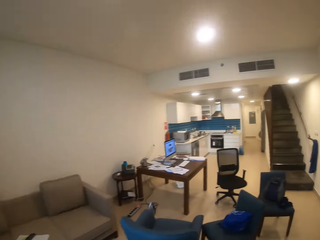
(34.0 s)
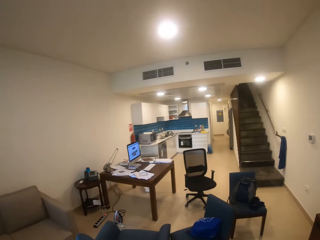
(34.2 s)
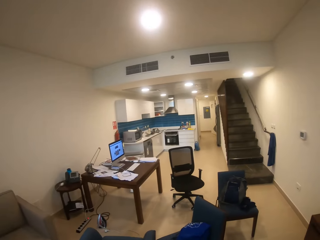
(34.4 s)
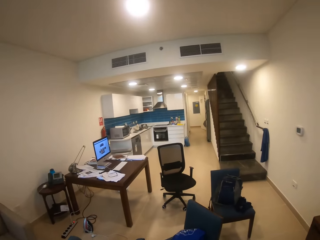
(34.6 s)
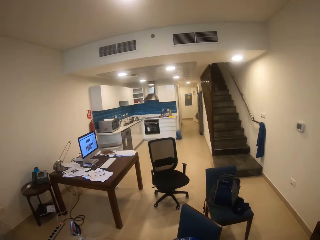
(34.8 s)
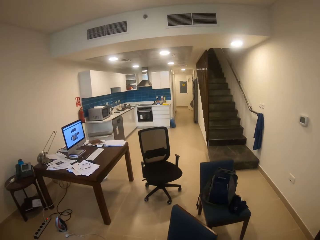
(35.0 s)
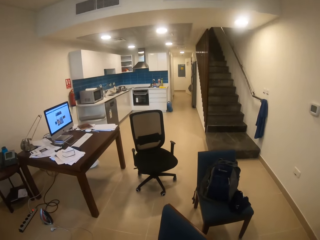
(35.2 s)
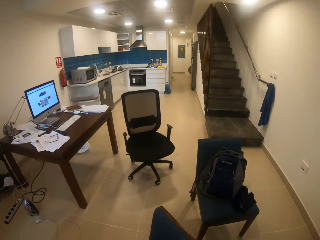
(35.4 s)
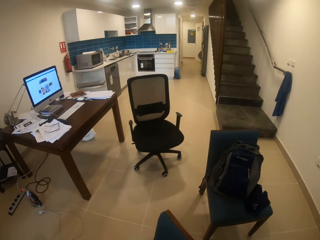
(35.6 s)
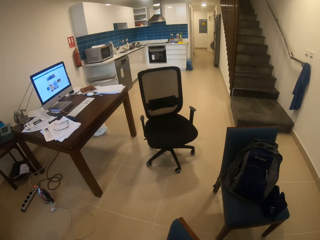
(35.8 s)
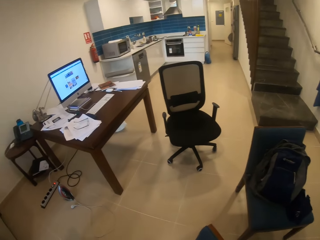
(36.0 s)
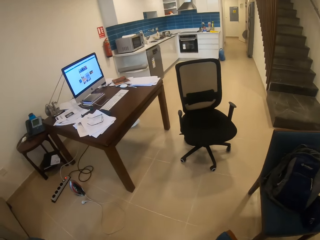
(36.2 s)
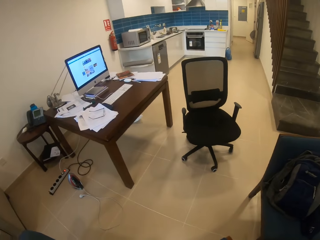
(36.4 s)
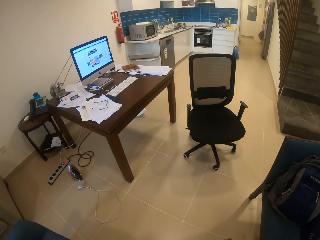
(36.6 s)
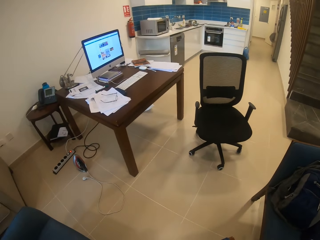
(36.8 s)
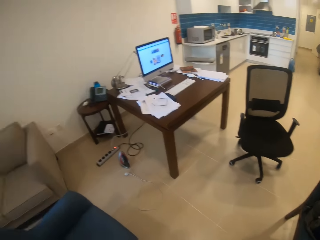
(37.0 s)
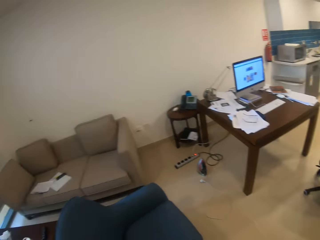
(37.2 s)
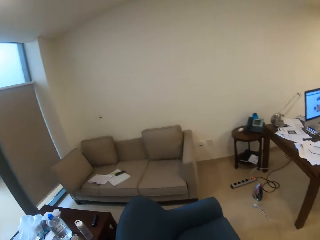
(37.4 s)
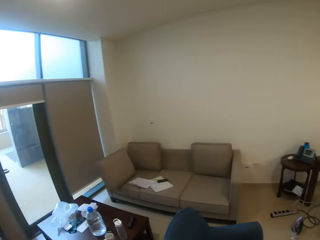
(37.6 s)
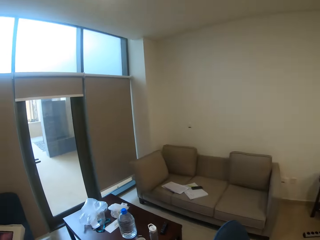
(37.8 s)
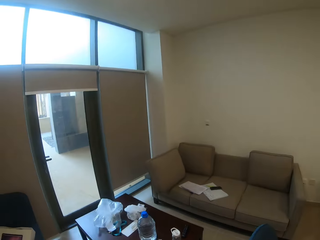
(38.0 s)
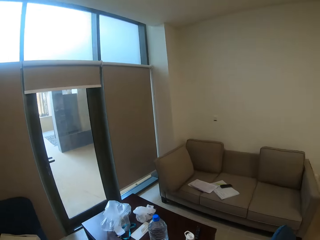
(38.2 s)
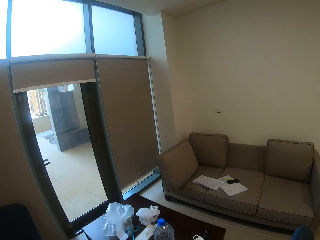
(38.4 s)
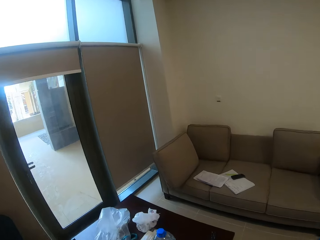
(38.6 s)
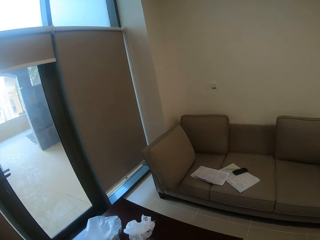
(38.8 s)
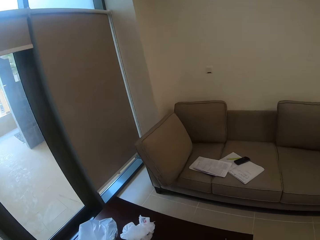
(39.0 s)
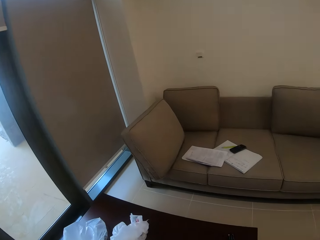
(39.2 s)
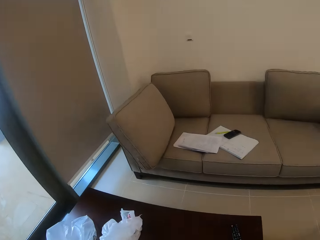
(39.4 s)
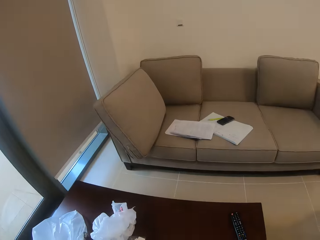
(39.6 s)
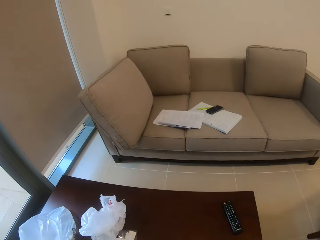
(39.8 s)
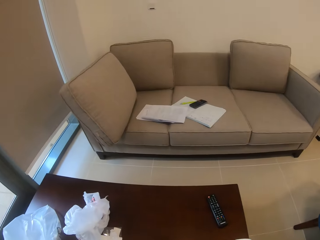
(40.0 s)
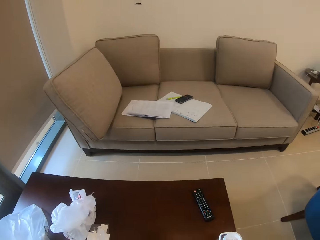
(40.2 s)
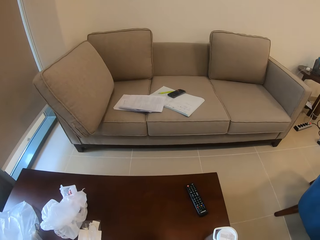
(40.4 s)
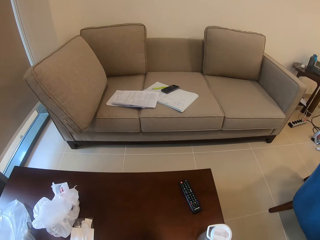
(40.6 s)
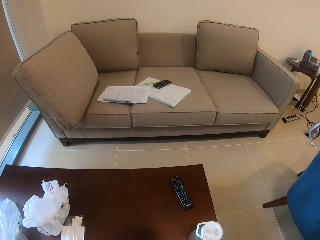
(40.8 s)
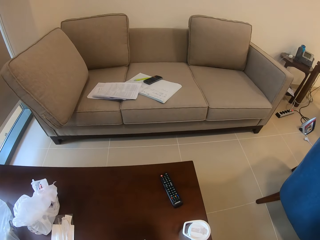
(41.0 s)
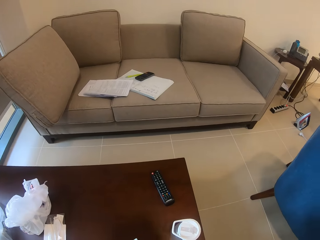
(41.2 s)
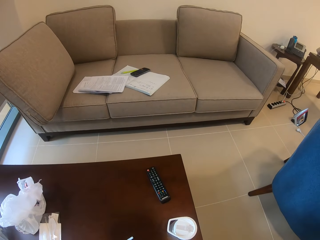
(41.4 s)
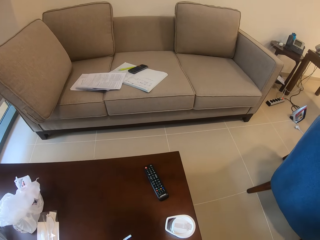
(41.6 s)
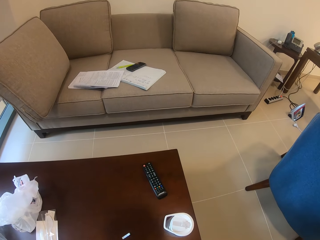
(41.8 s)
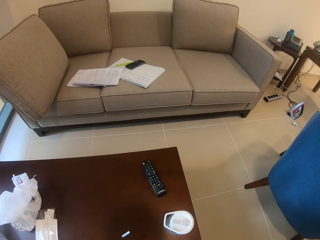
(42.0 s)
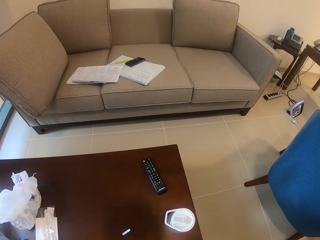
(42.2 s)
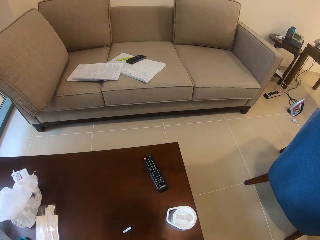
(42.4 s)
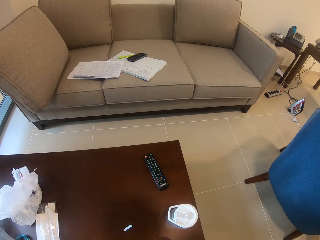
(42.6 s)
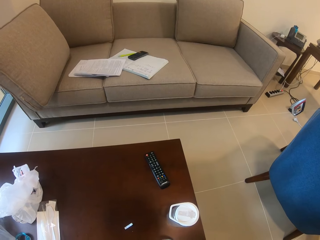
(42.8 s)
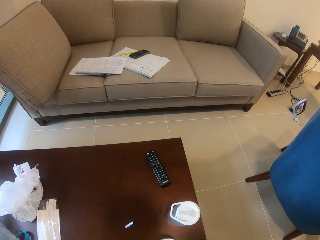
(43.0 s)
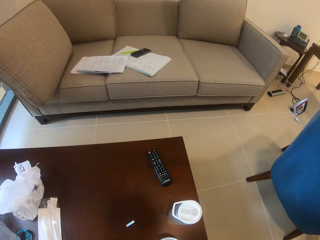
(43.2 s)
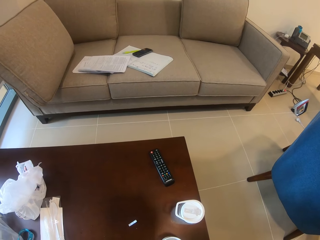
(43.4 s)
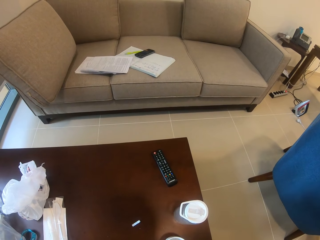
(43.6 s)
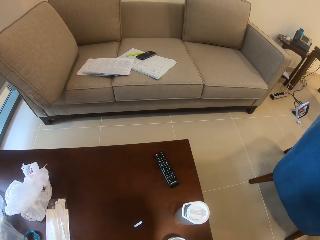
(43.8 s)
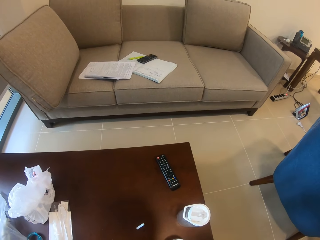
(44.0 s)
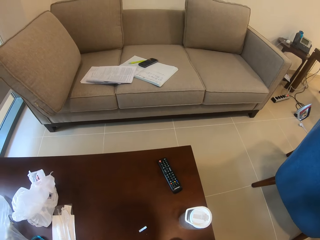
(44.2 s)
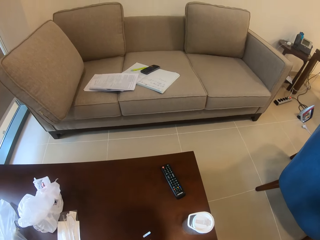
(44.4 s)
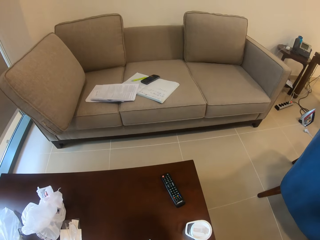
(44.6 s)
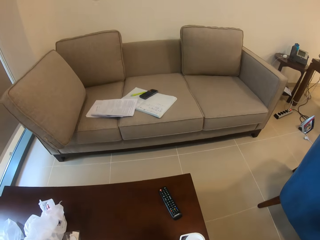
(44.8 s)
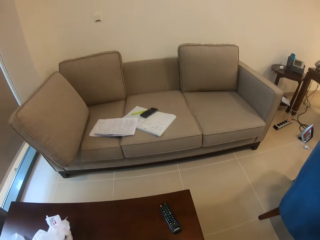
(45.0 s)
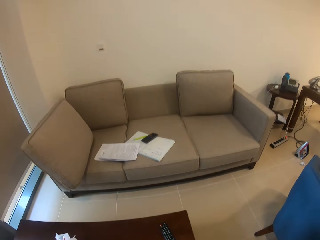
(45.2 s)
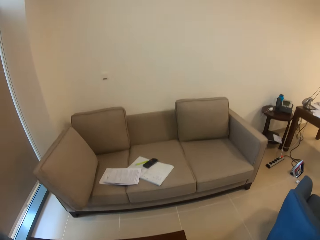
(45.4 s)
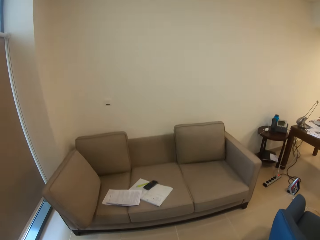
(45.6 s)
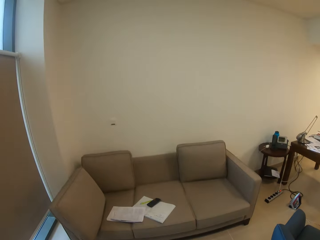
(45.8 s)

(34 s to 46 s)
The camera wearer walks towards the stairs. They walk towards a door. They walk towards a seat.

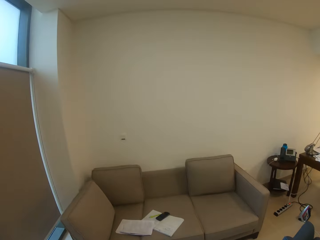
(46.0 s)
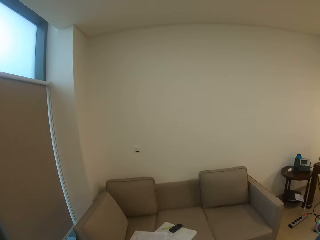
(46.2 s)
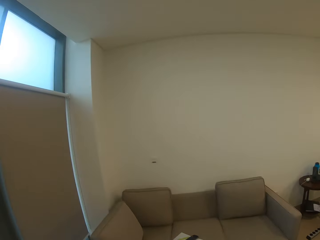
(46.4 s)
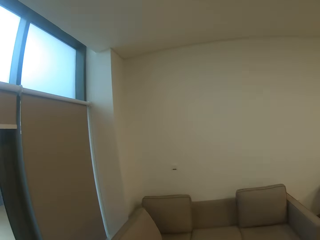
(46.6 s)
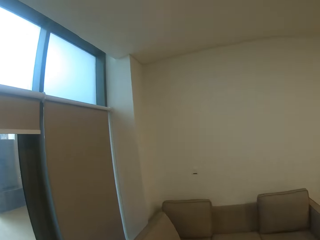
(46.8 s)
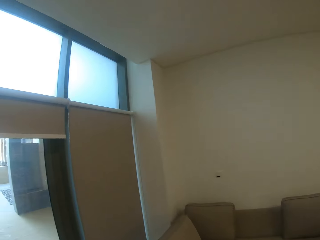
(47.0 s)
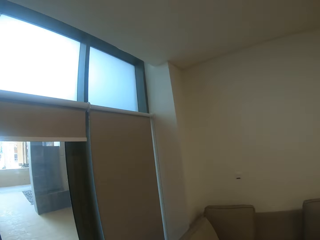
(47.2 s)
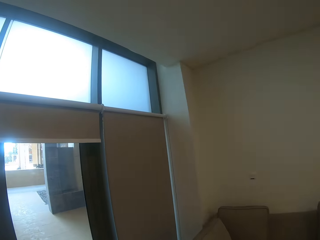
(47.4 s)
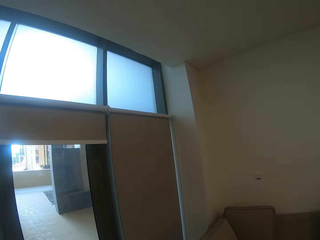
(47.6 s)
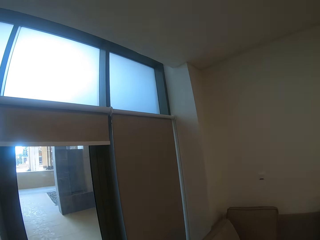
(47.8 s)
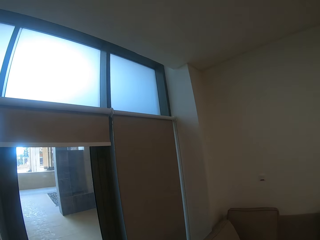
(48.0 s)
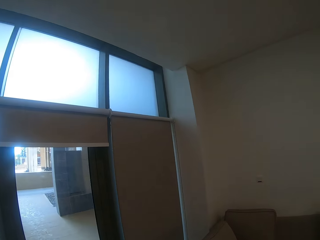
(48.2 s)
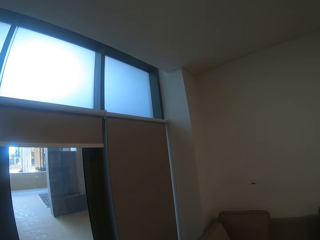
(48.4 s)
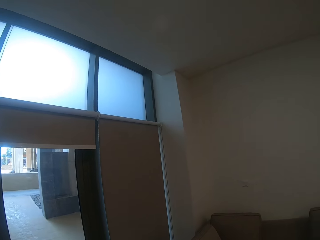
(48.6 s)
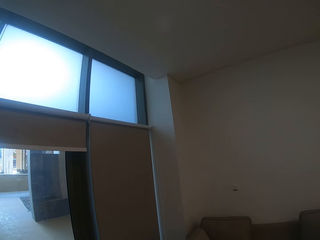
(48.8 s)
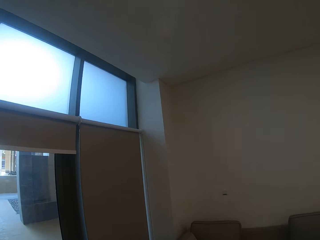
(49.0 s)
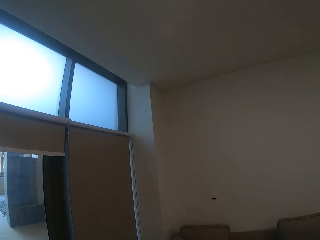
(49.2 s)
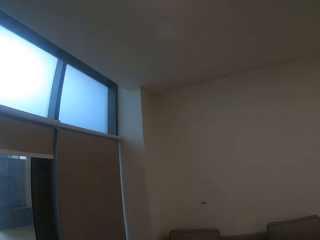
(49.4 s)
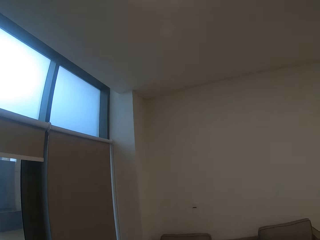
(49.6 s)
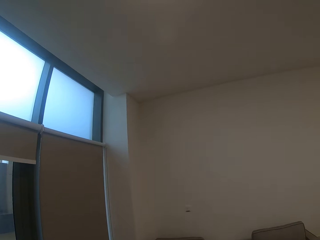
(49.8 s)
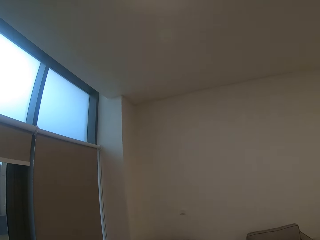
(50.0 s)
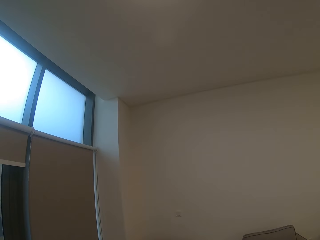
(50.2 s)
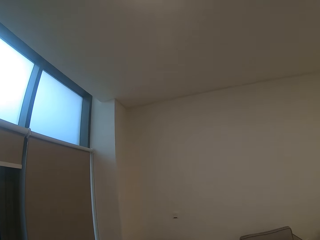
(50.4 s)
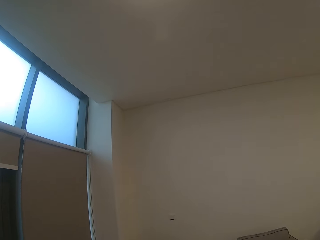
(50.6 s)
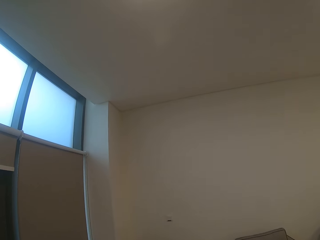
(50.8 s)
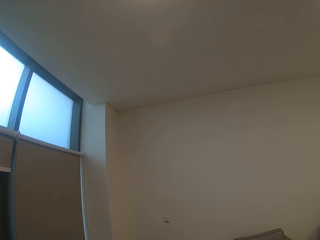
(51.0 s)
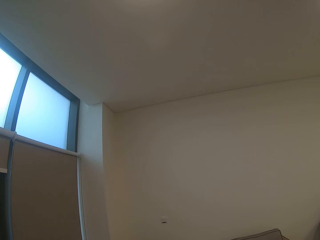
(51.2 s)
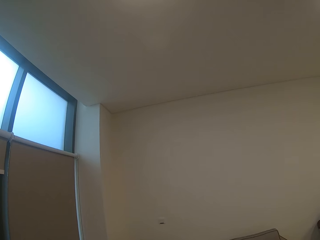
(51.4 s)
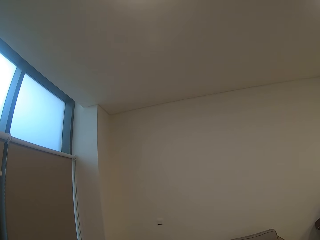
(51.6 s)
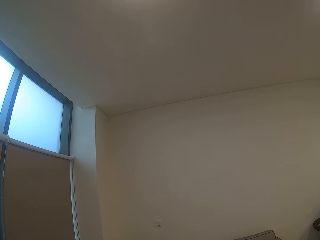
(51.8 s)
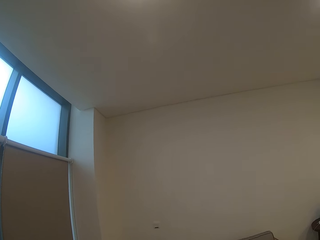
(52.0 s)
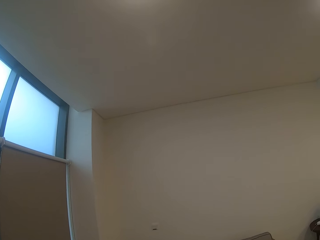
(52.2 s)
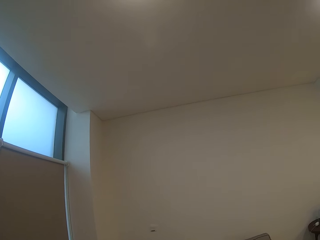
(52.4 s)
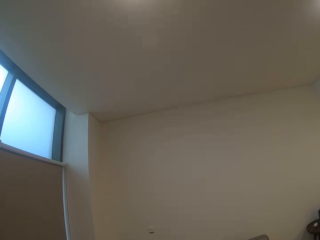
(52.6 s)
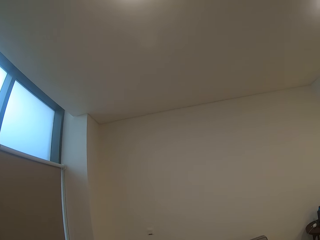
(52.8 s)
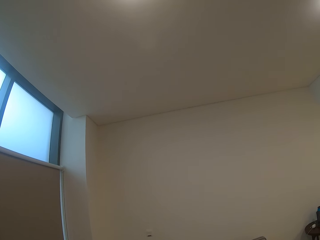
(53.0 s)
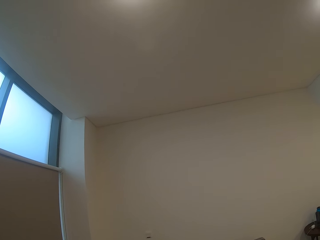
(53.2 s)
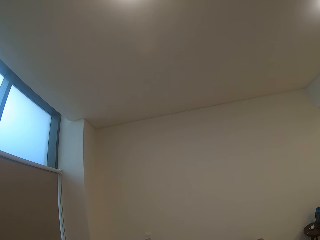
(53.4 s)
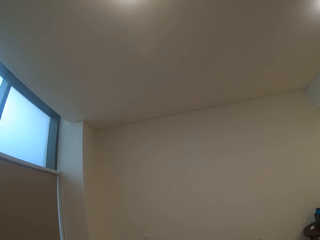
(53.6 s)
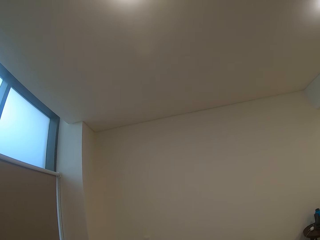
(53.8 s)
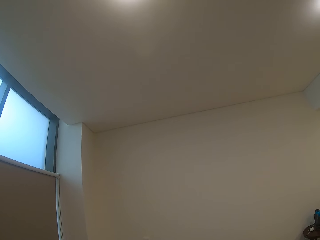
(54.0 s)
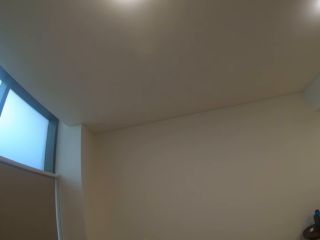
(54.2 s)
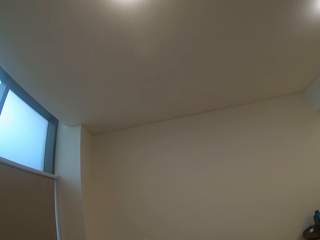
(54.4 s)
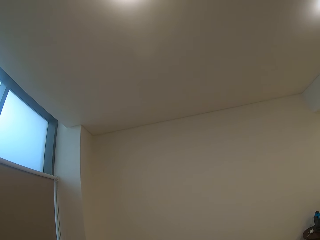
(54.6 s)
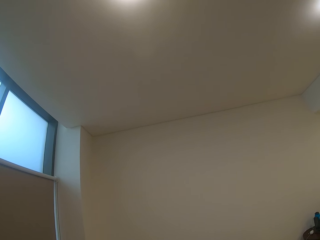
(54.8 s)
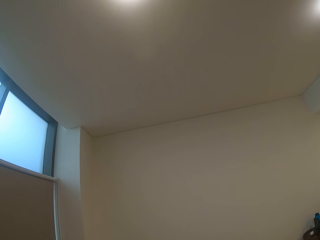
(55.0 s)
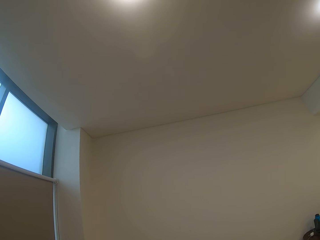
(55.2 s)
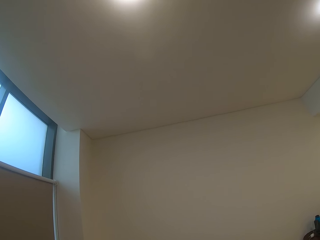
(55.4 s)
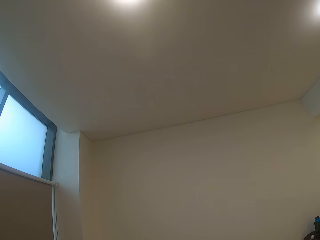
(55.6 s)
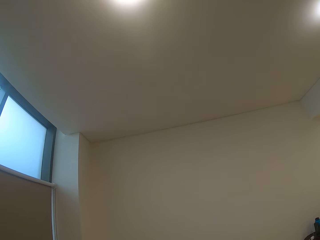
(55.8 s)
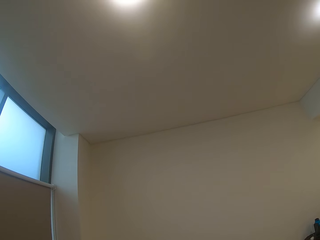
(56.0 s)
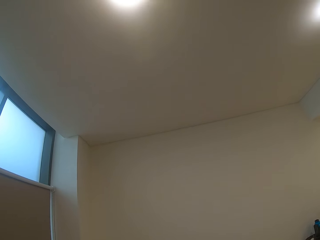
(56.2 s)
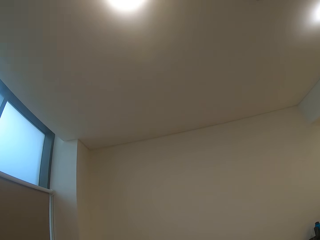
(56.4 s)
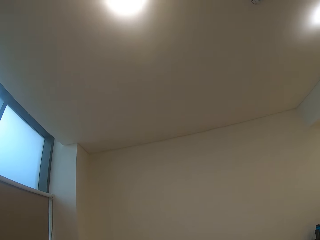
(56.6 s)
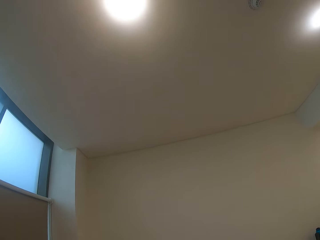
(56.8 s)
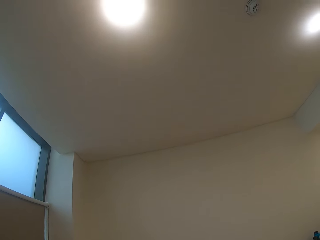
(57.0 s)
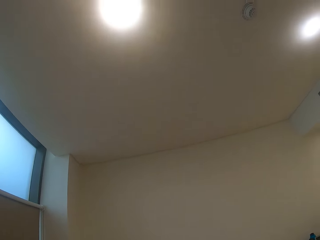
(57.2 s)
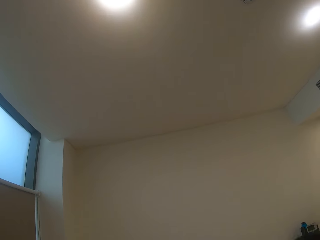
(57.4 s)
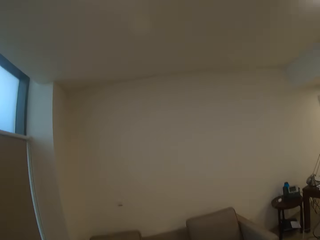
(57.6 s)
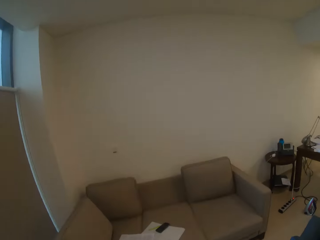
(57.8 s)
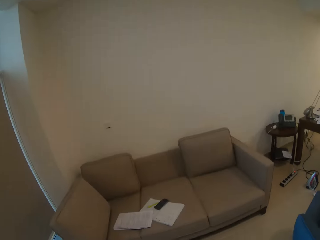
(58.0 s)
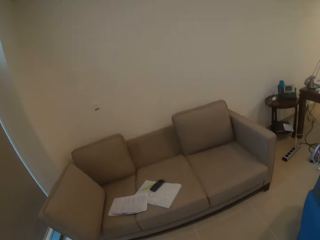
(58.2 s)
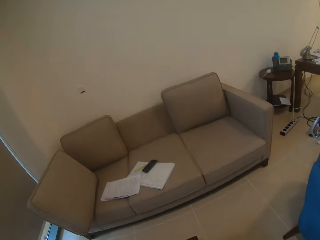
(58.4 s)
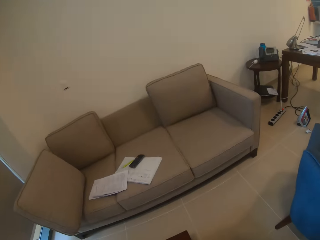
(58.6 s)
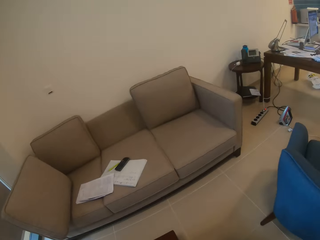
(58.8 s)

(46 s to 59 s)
The camera wearer walks towards a door.
